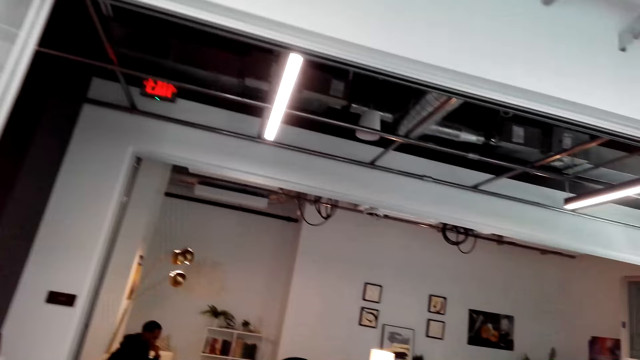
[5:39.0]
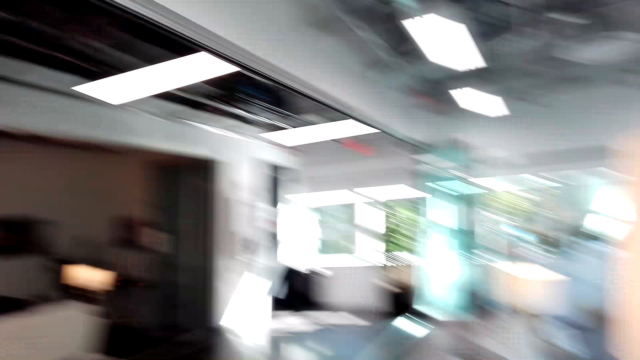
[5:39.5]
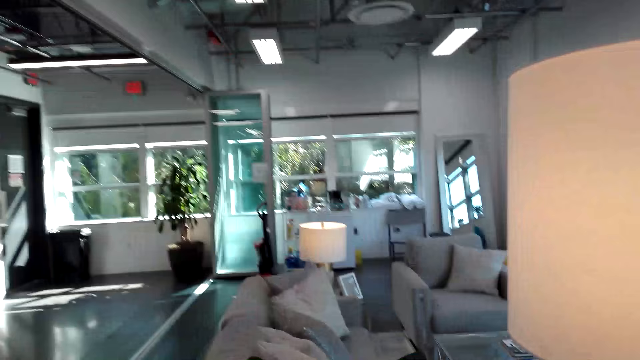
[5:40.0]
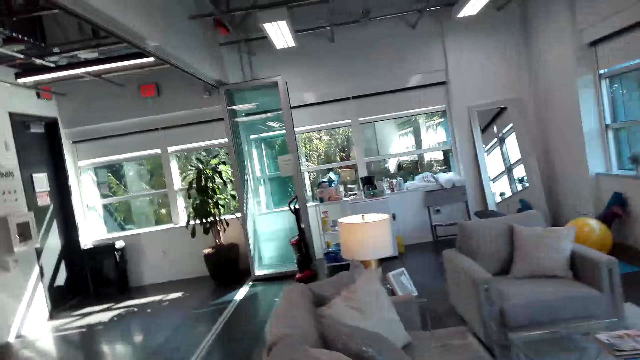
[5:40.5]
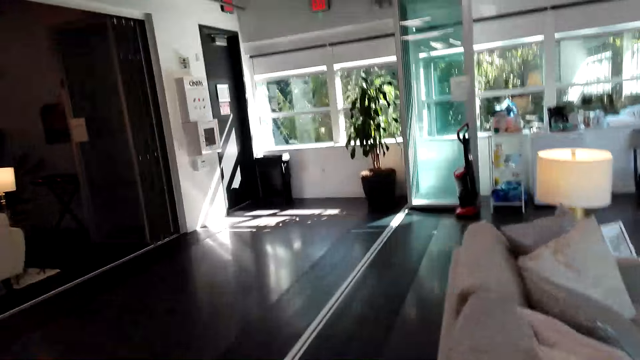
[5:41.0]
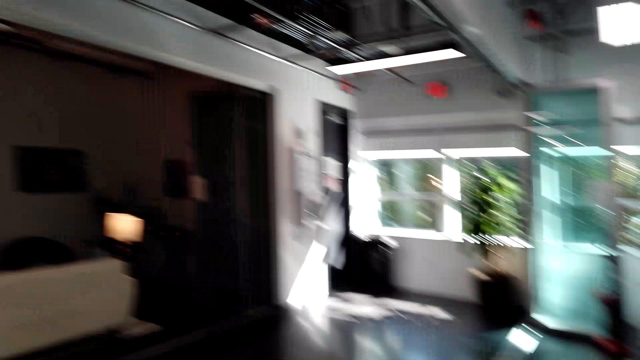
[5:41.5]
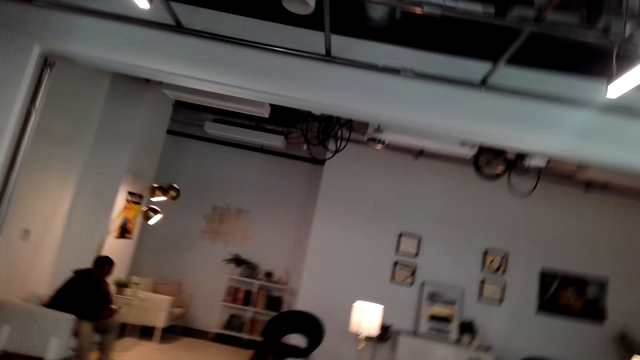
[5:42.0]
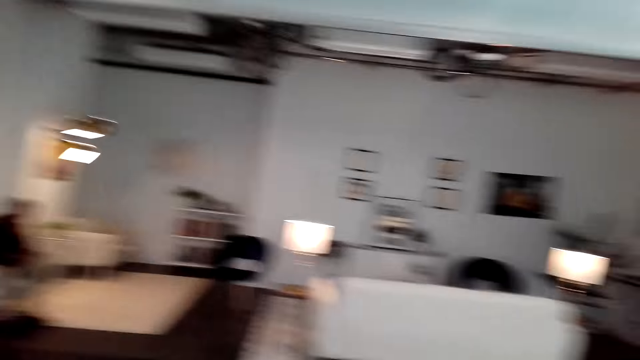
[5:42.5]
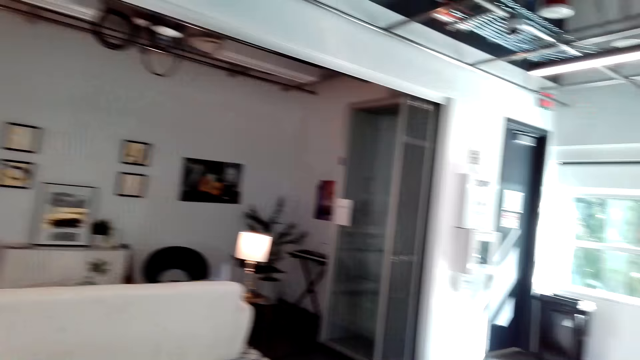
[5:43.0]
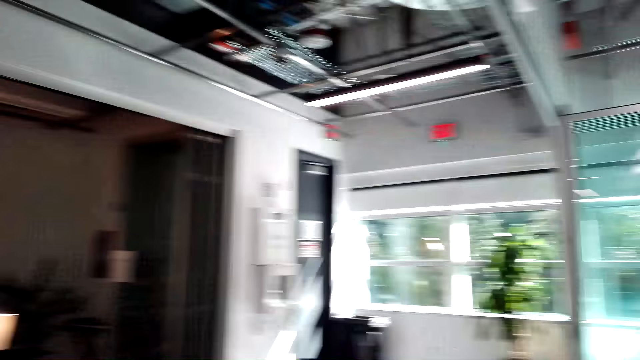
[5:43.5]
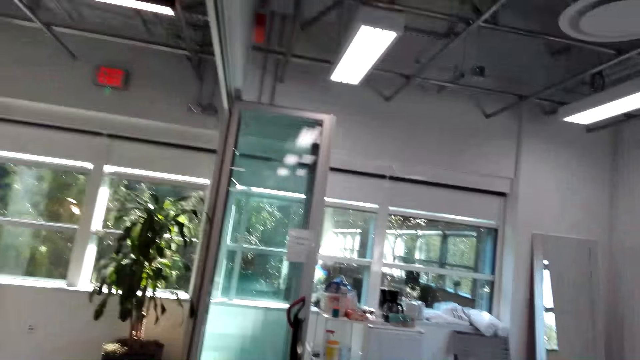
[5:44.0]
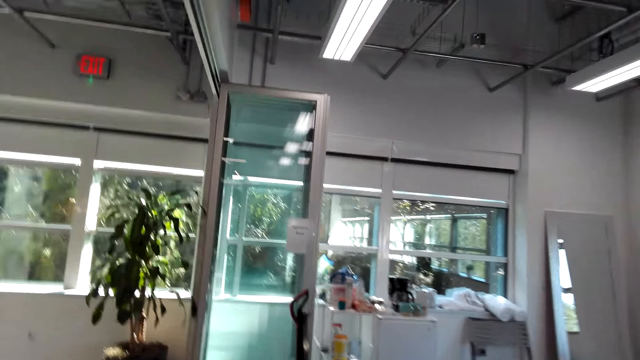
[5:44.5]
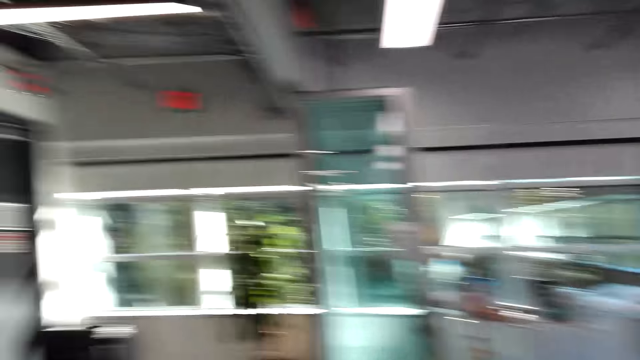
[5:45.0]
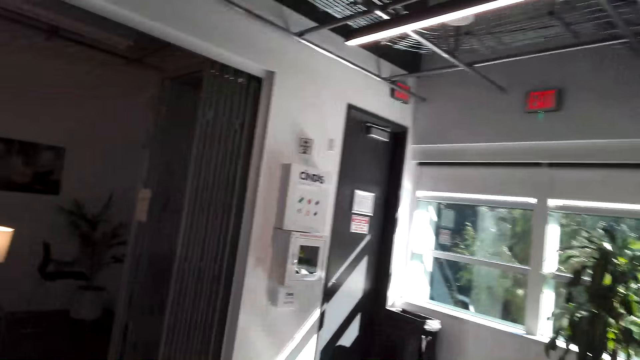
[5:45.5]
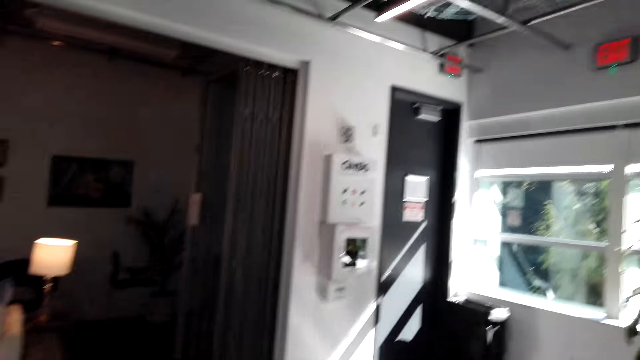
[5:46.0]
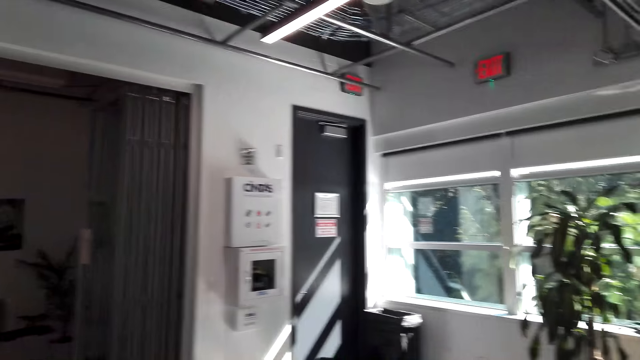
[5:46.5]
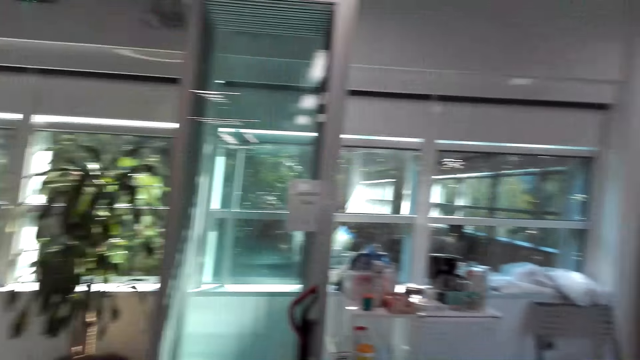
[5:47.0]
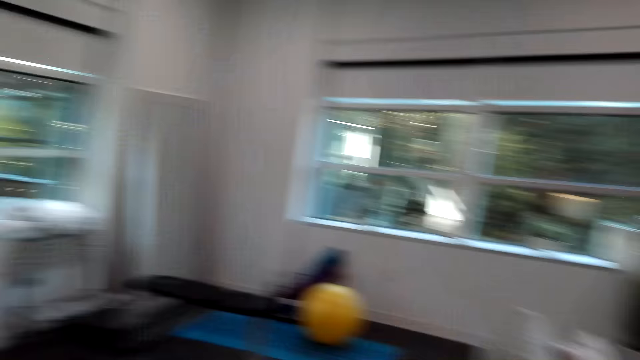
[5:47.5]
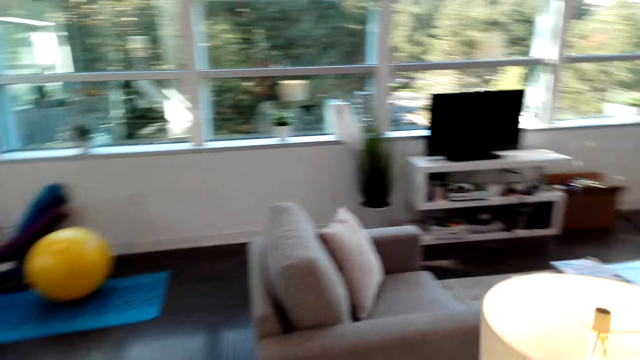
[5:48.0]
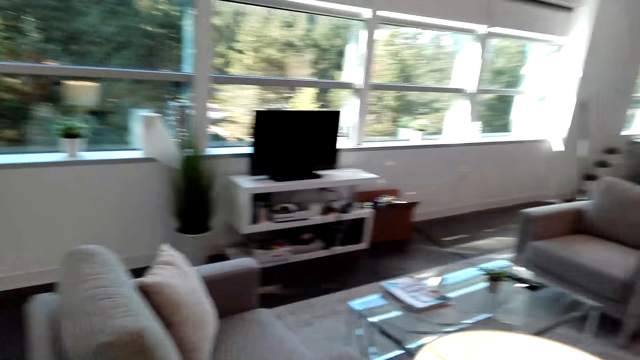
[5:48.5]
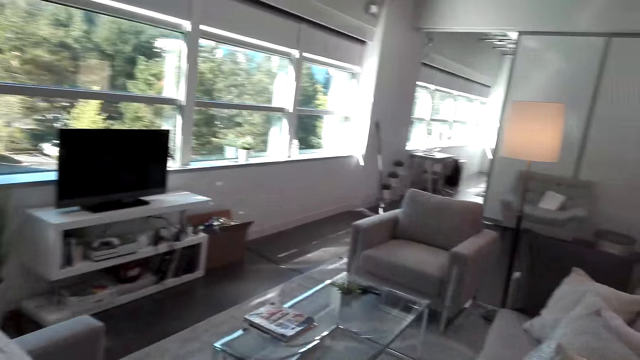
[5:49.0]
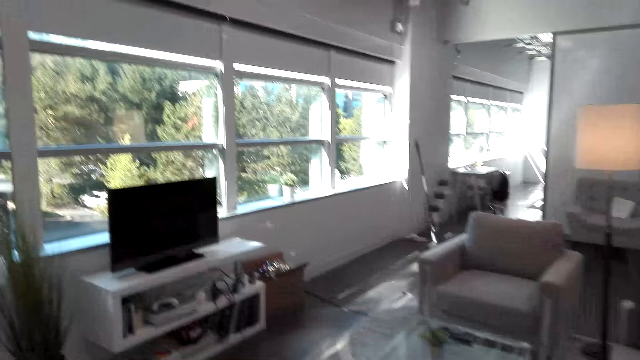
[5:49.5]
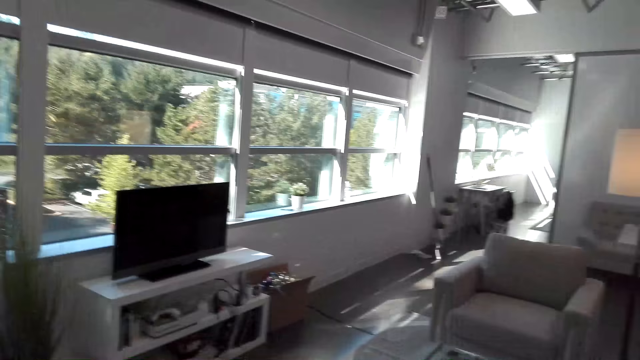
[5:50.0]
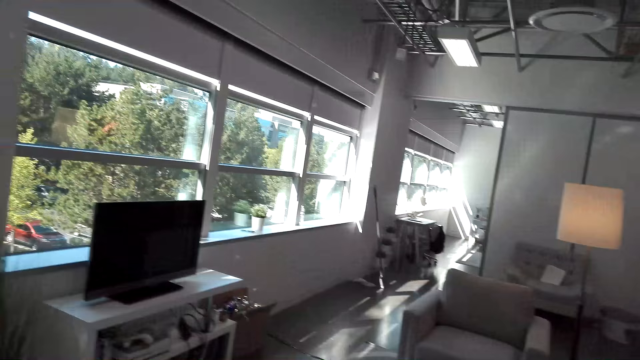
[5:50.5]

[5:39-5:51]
The camera wearer walks in the house.

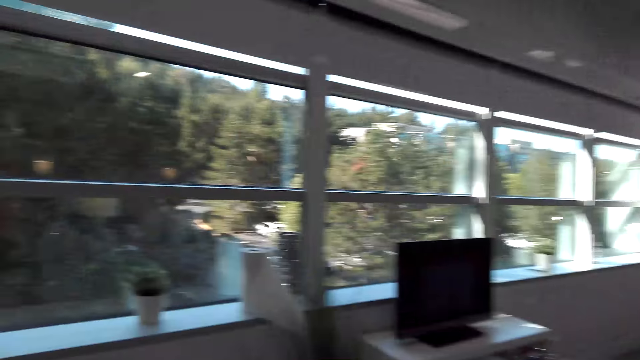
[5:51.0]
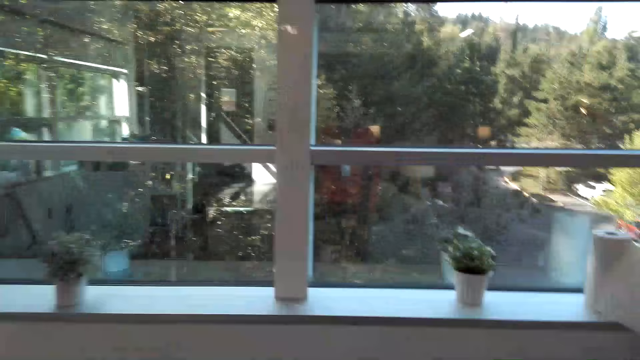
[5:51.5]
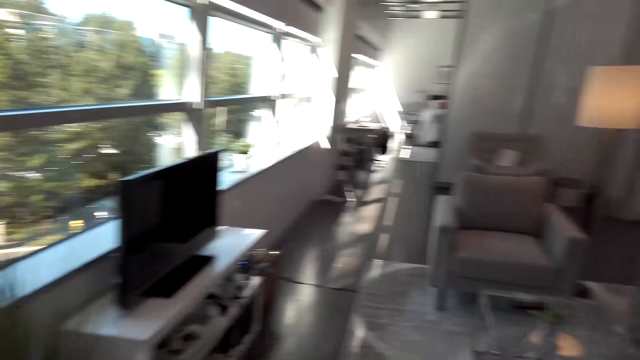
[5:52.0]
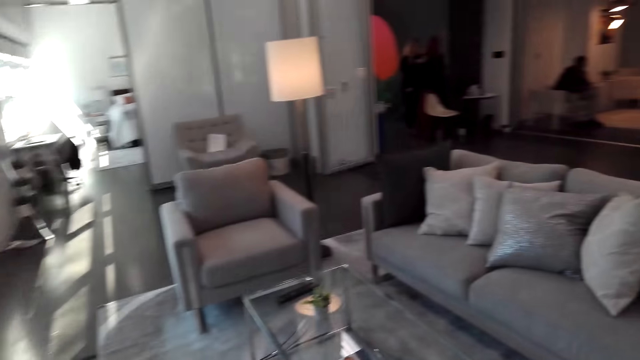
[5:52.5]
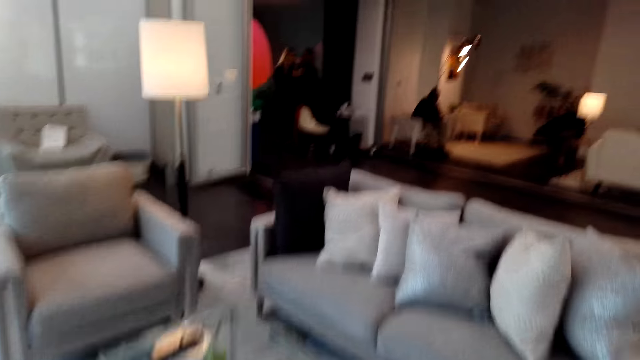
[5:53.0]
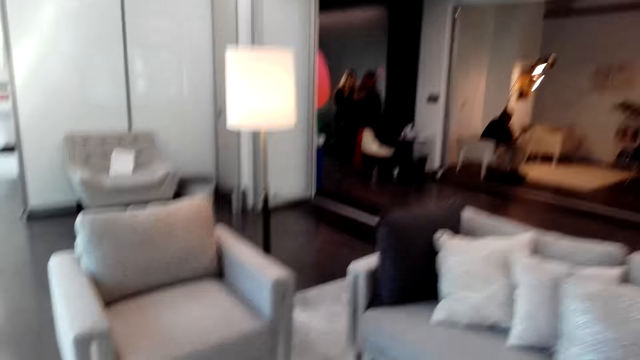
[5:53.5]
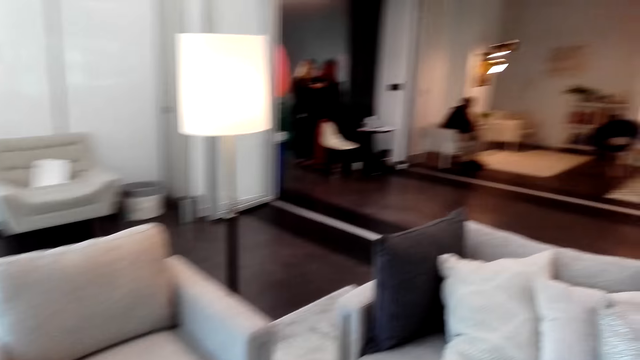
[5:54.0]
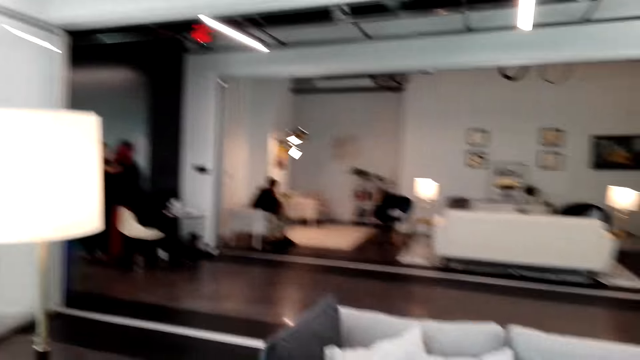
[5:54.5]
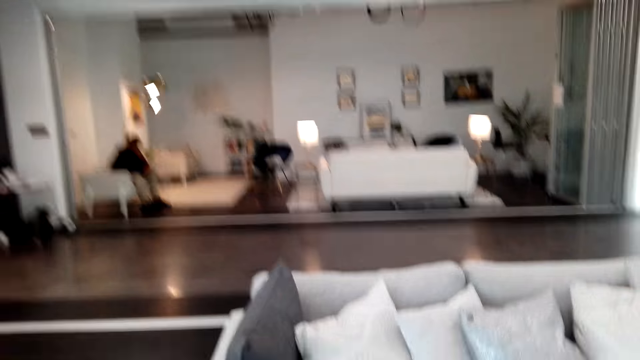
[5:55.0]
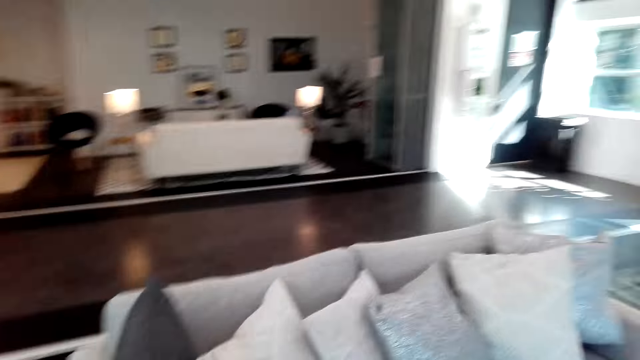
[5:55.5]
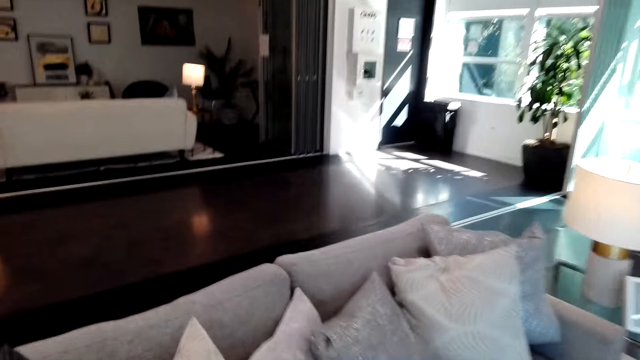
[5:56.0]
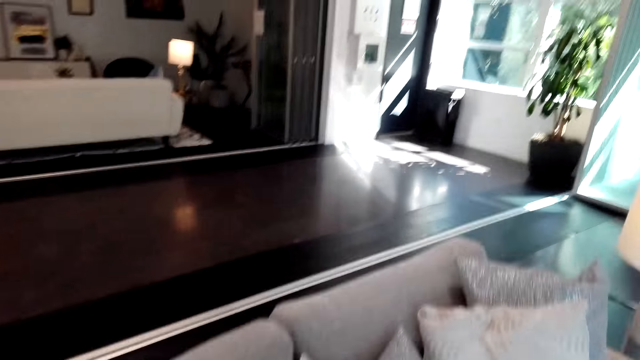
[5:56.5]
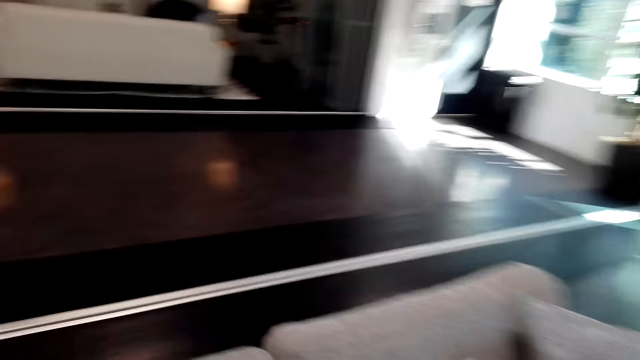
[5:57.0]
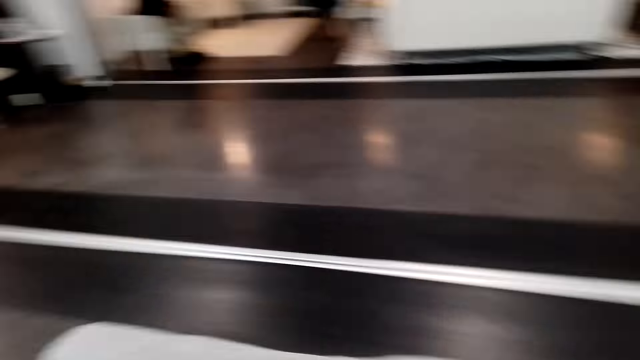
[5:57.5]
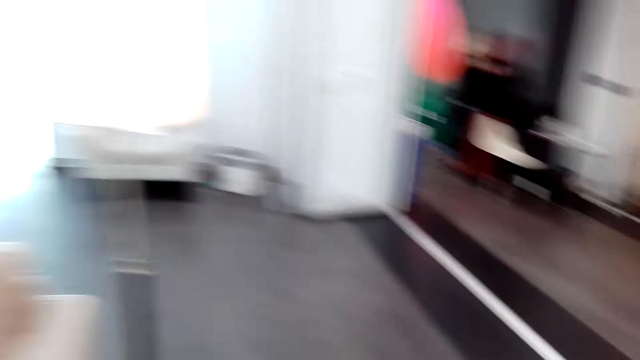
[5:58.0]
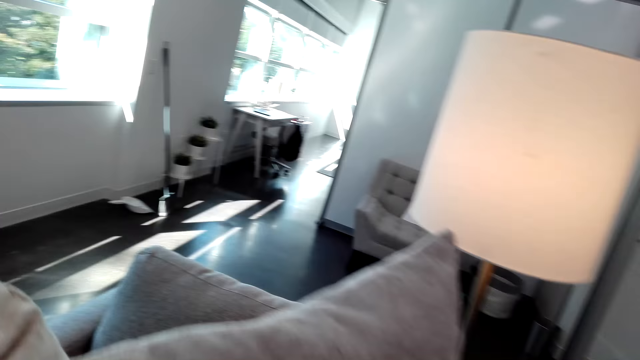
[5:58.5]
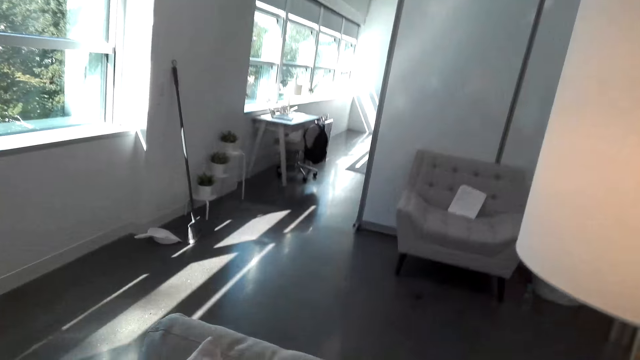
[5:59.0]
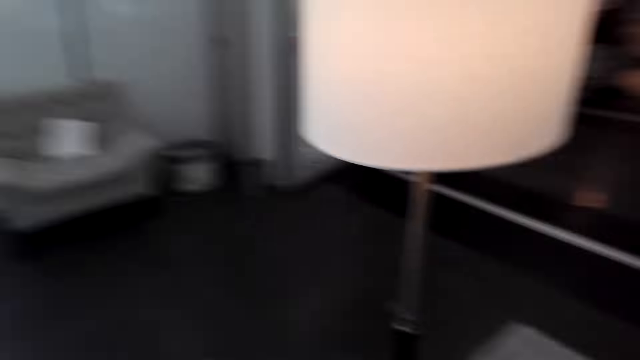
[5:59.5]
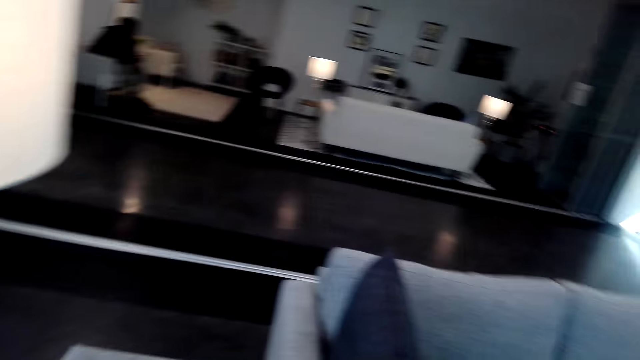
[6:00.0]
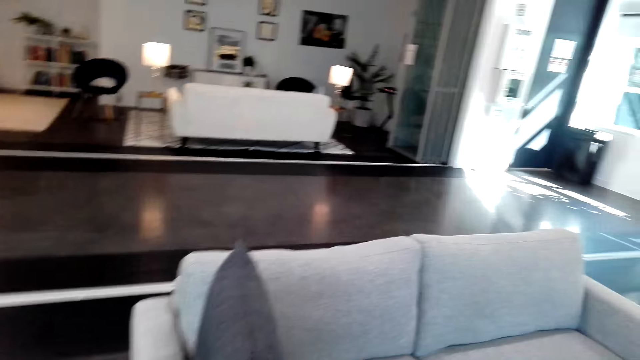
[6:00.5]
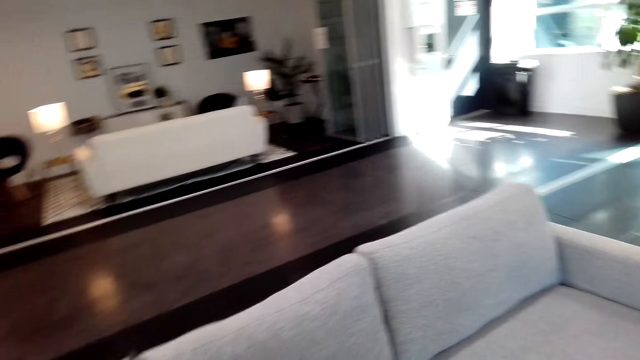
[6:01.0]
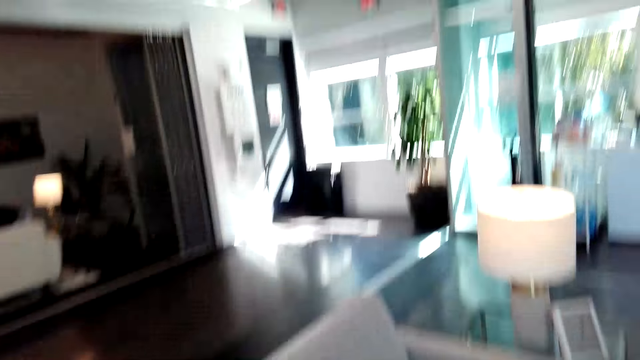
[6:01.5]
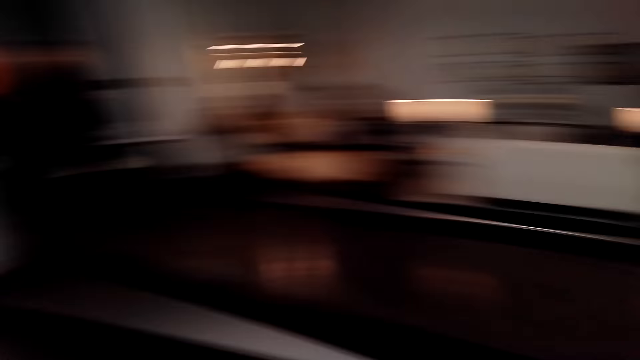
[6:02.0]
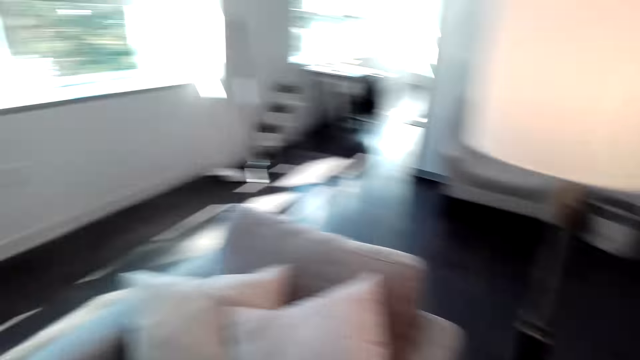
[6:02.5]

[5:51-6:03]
The camera wearer holds a pillow. They move around the house.
